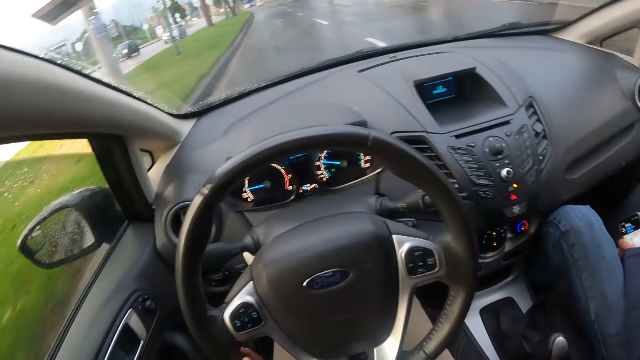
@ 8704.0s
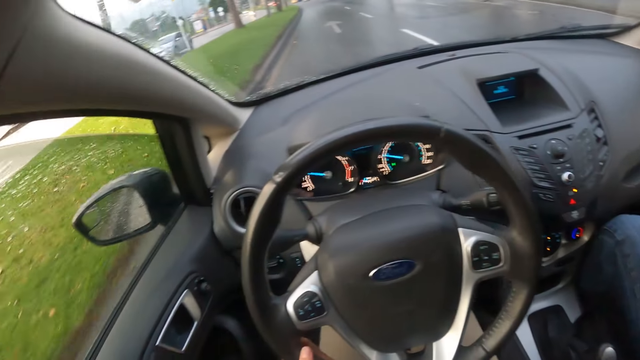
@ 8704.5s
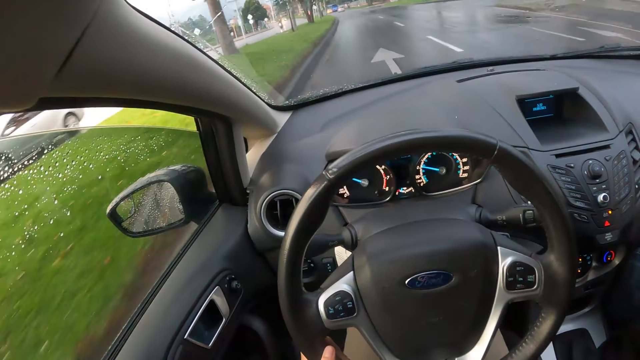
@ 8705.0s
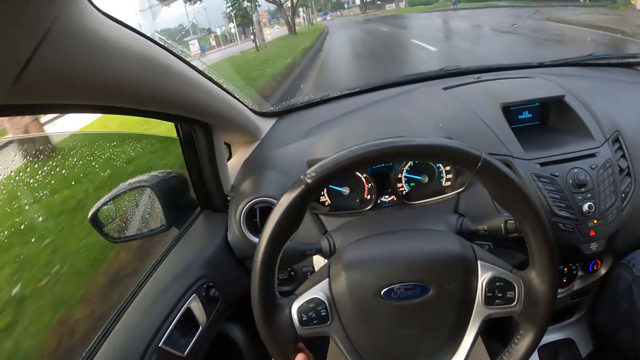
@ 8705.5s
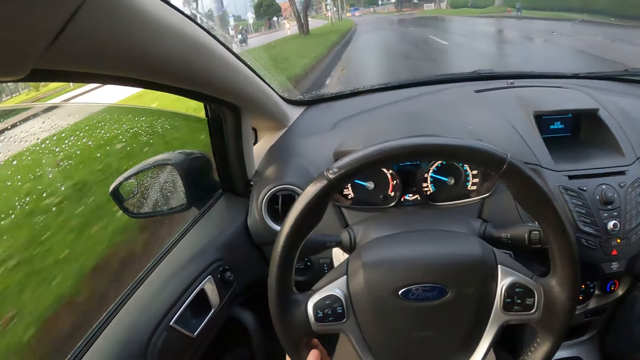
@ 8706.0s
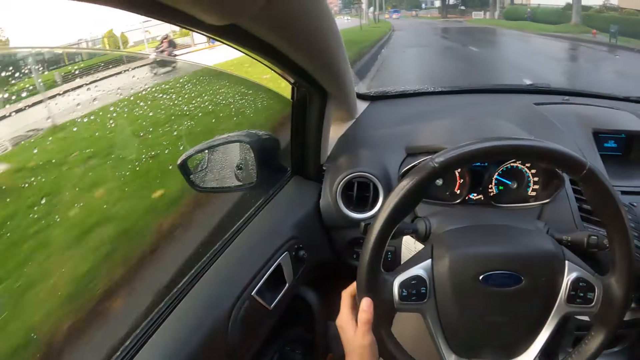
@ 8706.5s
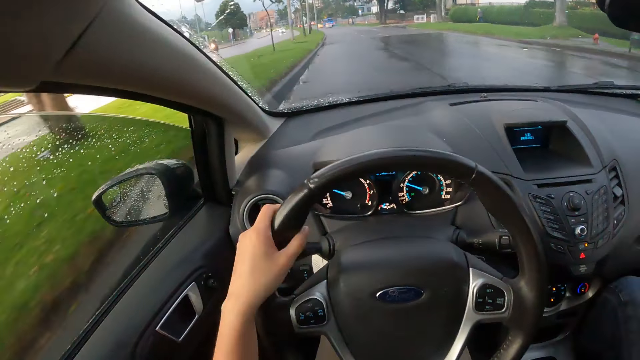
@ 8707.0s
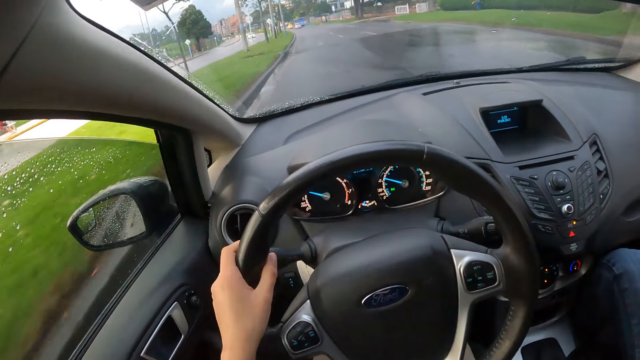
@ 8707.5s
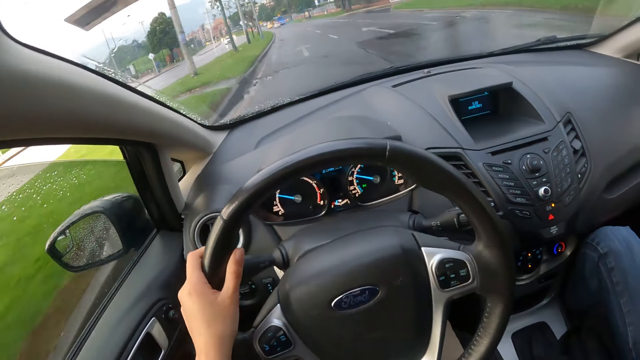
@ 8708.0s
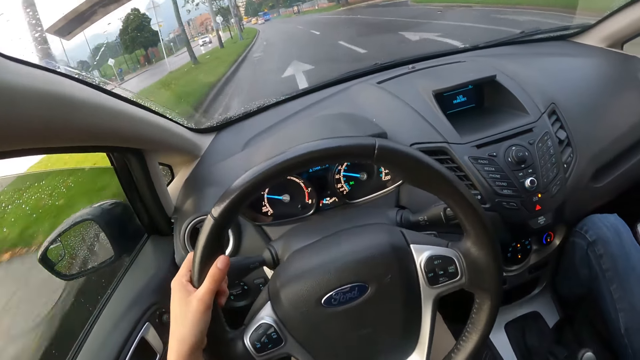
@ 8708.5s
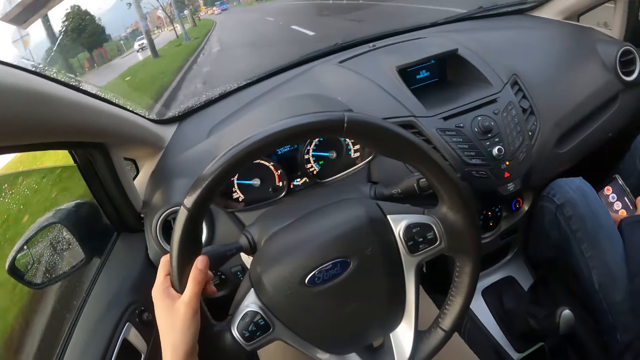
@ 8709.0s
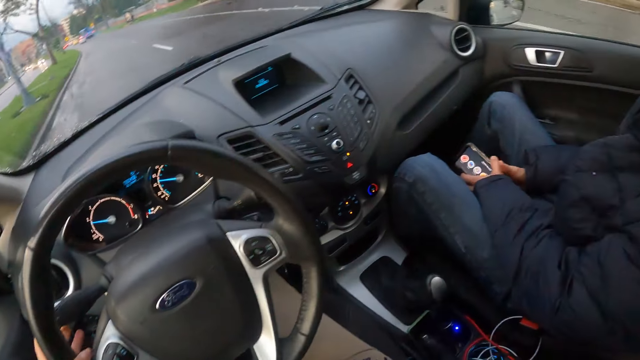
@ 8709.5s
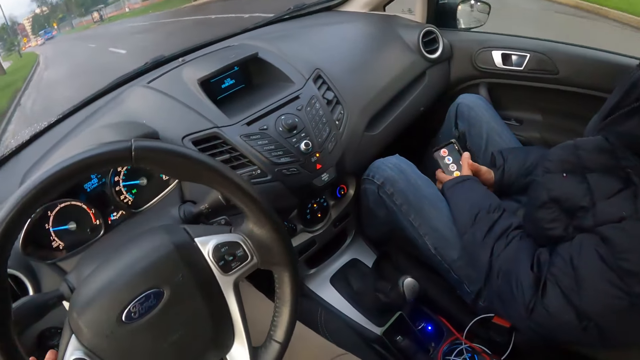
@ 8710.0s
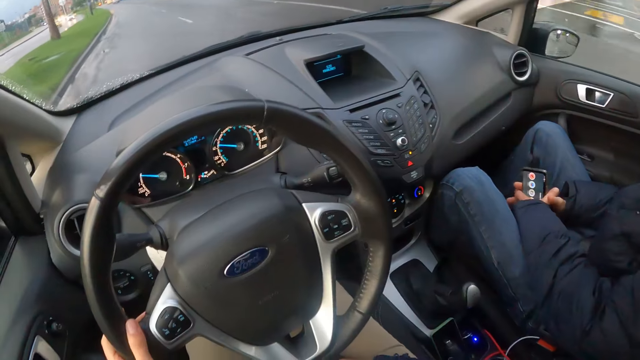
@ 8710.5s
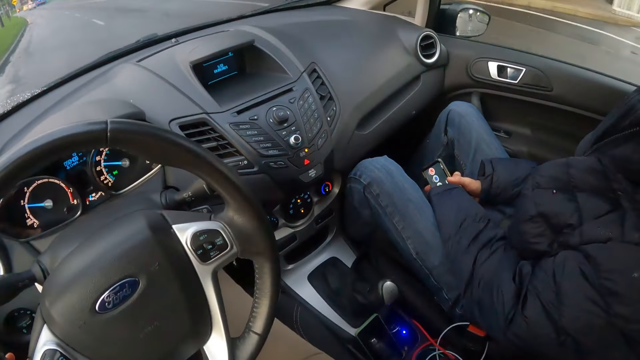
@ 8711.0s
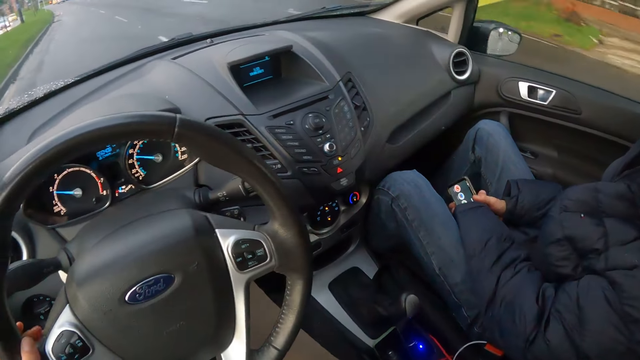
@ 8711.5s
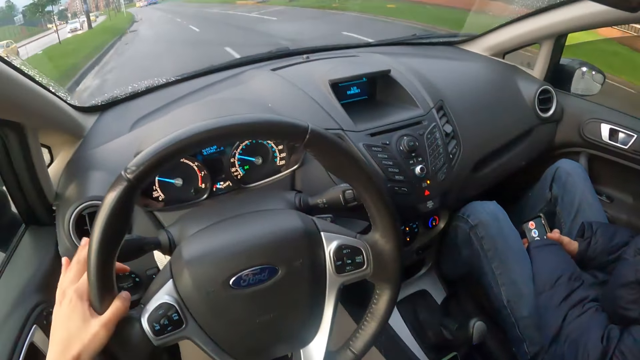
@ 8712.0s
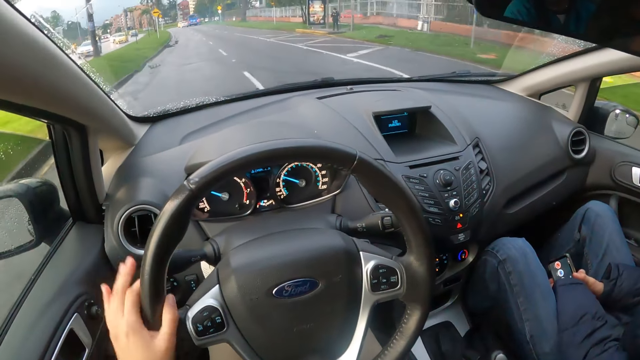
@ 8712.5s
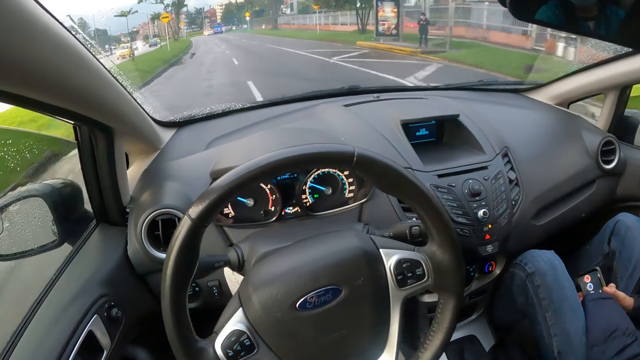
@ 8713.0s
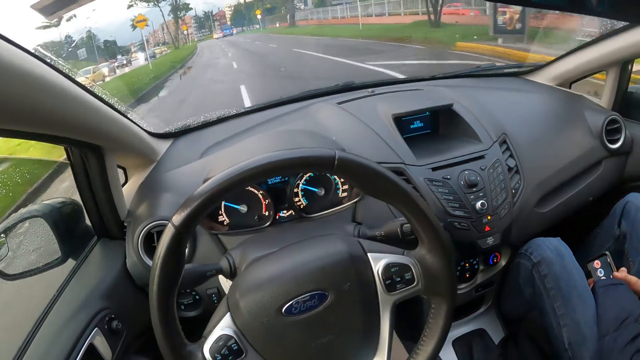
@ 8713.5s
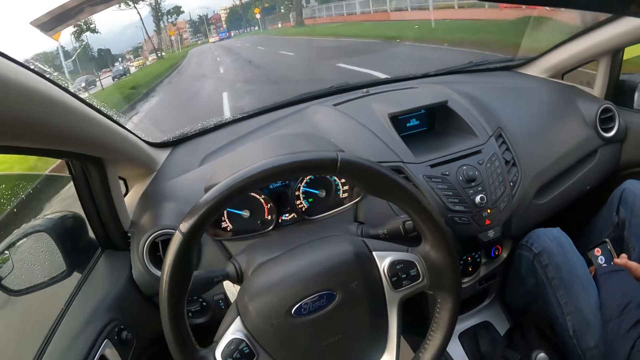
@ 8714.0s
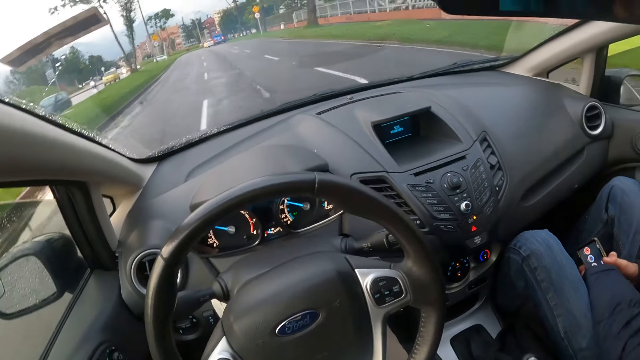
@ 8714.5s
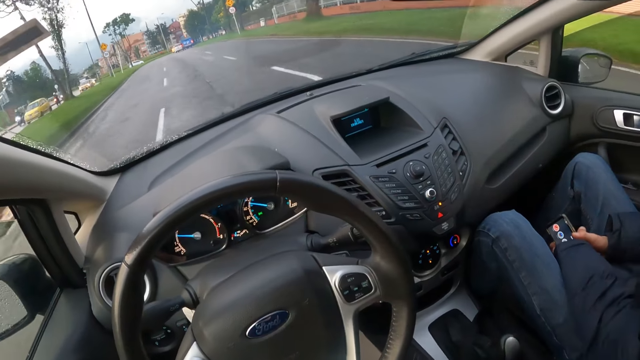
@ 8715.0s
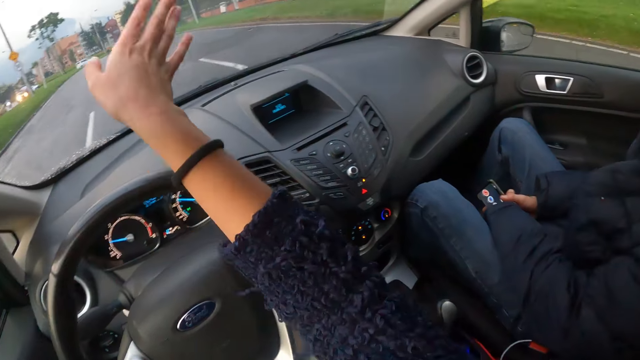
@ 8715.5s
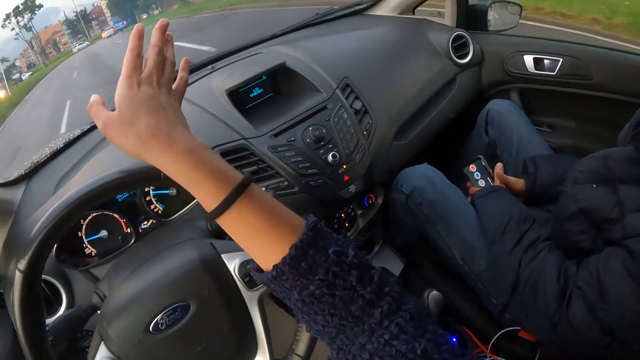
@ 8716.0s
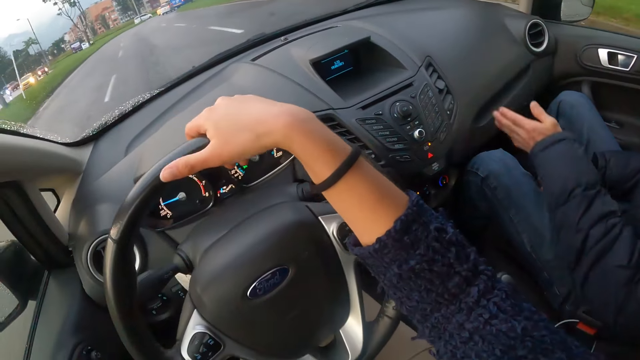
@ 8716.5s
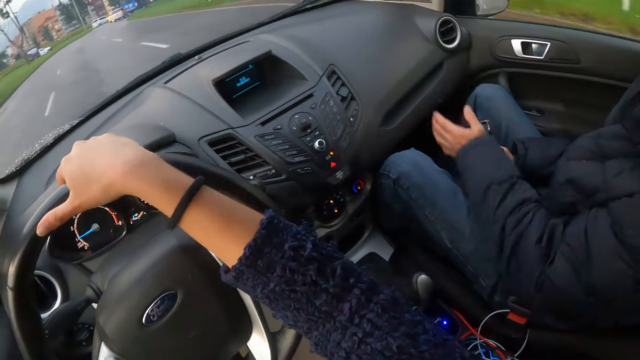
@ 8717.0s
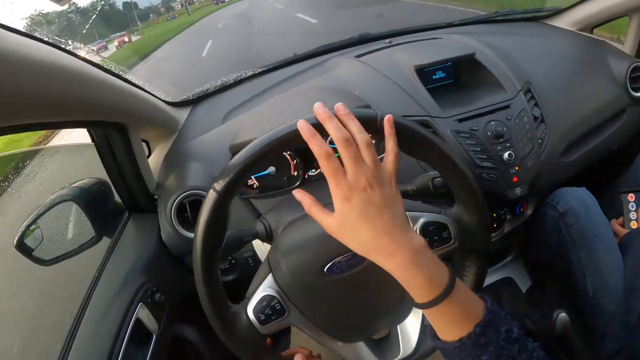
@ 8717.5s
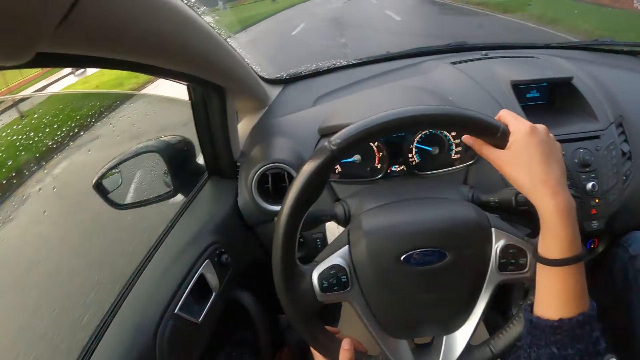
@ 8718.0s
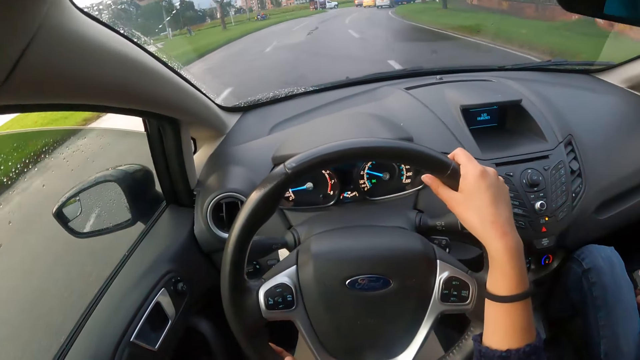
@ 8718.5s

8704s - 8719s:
The camera wearer toggles a turn signal switch on the steering wheel with his left hand. He interacts with the man. He drives the car with both hands on the steering wheel.

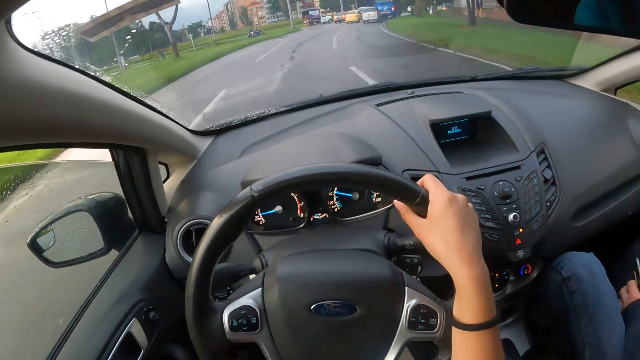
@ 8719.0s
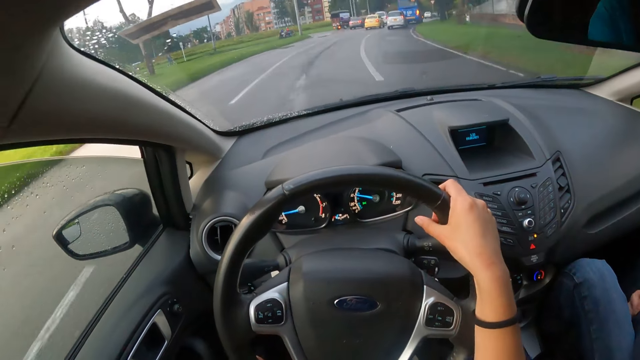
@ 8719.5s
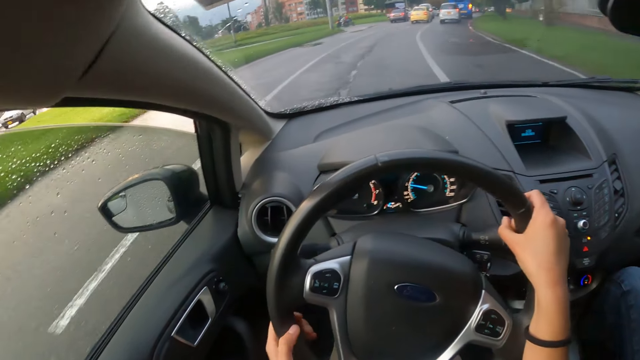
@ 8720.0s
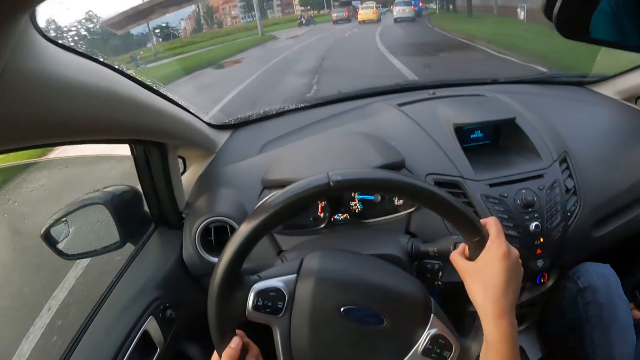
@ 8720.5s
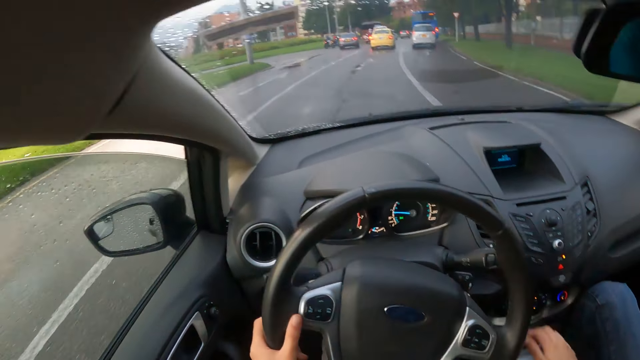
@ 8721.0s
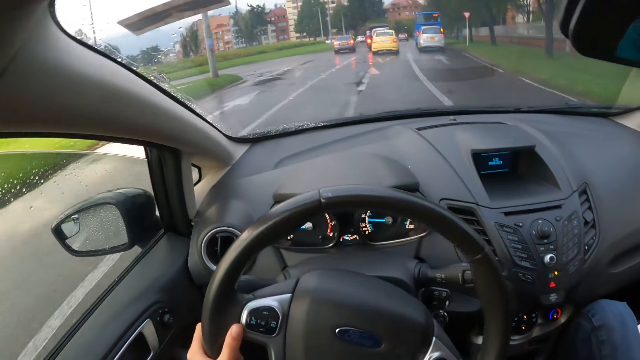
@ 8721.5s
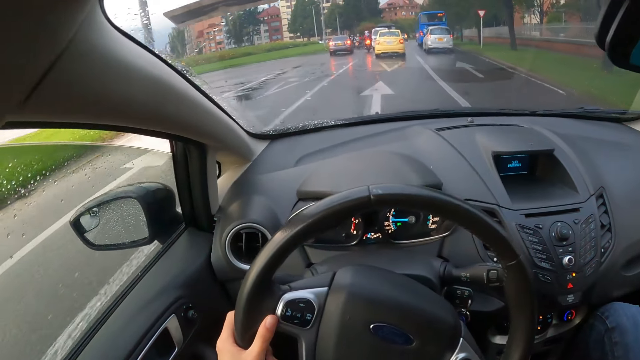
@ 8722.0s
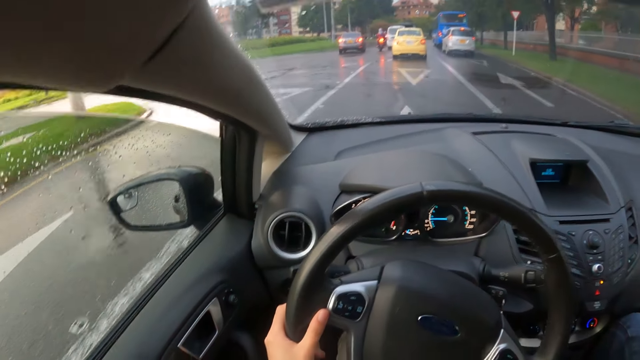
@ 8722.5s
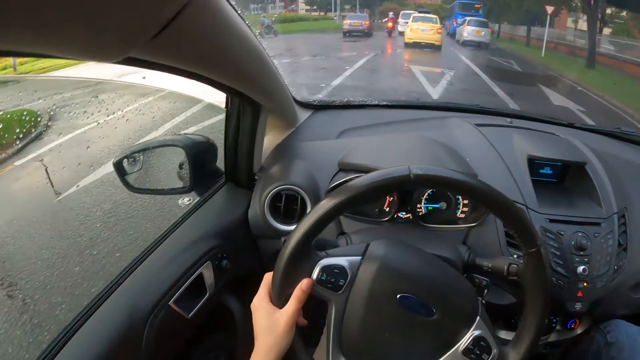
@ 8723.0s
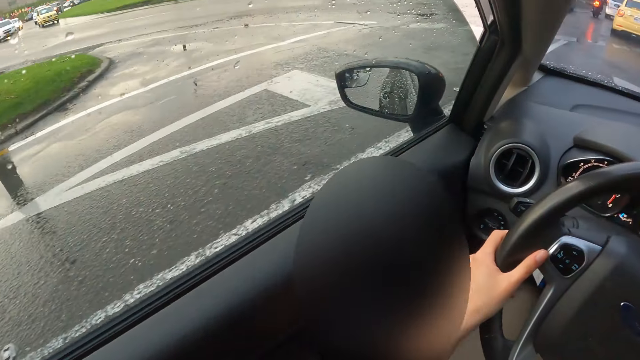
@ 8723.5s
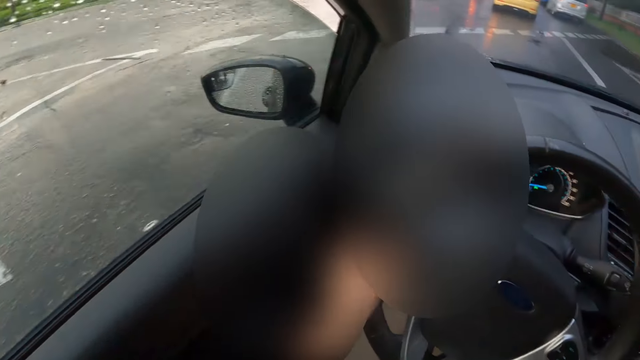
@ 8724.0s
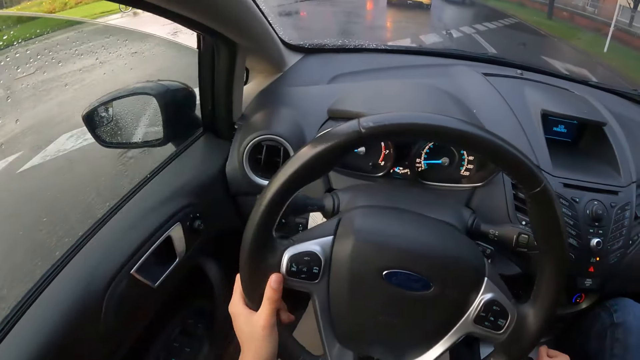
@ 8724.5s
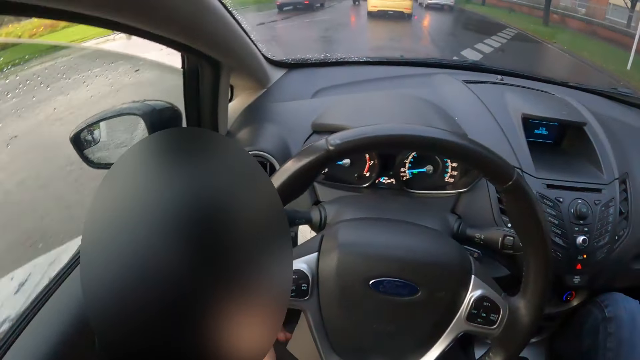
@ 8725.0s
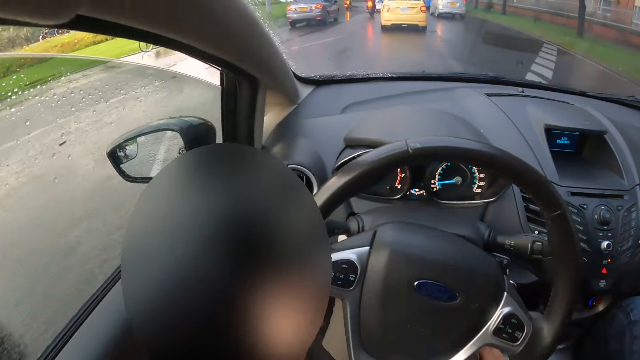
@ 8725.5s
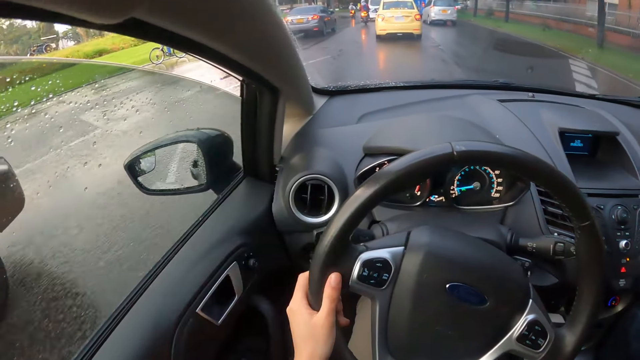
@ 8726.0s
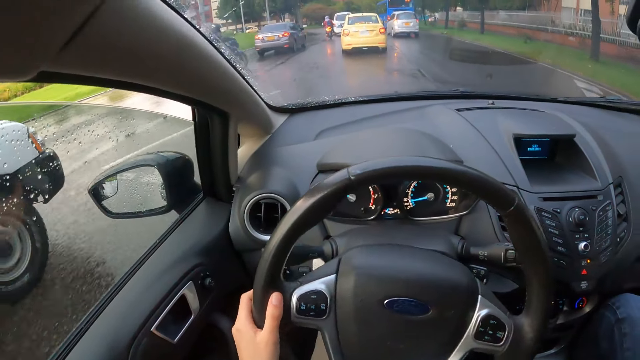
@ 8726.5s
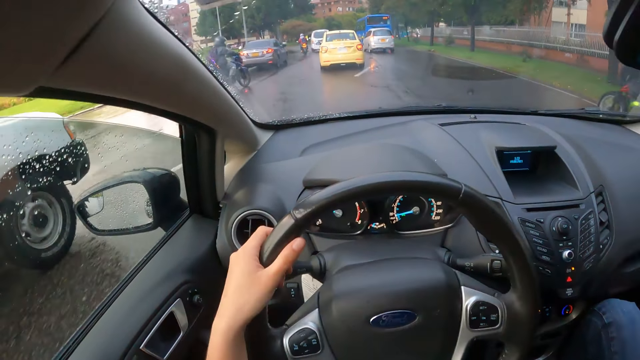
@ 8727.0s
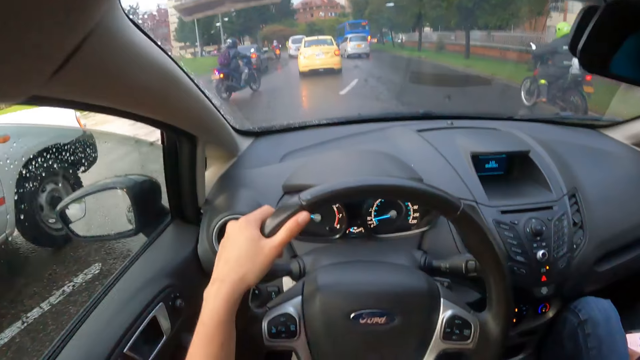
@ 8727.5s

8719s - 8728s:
The camera wearer drives the car with his left hand on the steering wheel. He adjusts the gearshift with his right hand. A white van drives past the camera wearer.
